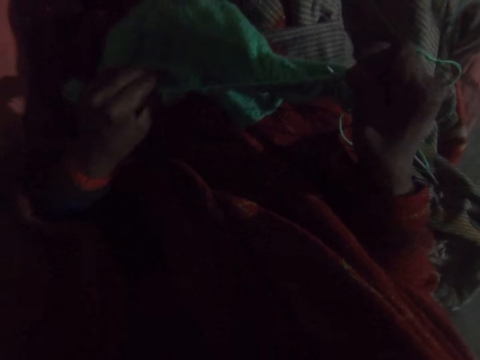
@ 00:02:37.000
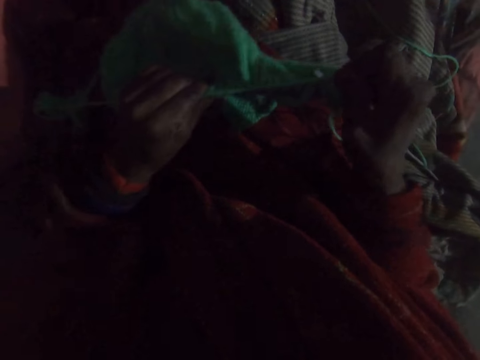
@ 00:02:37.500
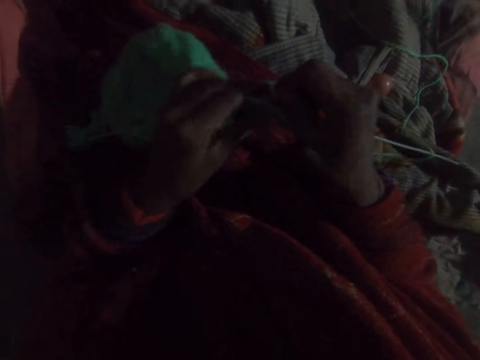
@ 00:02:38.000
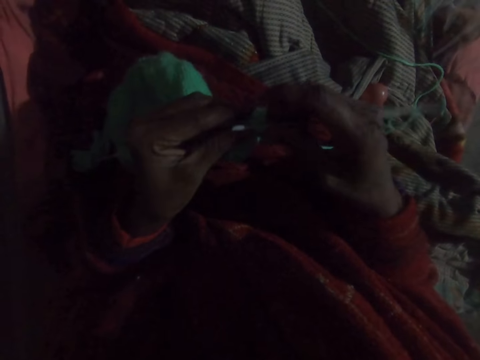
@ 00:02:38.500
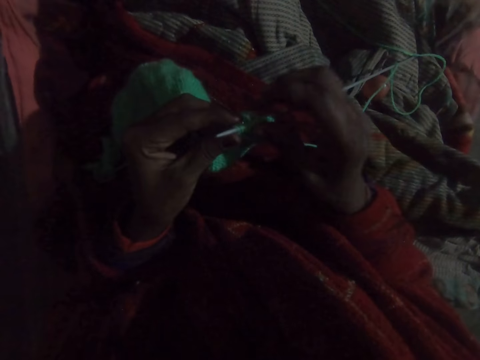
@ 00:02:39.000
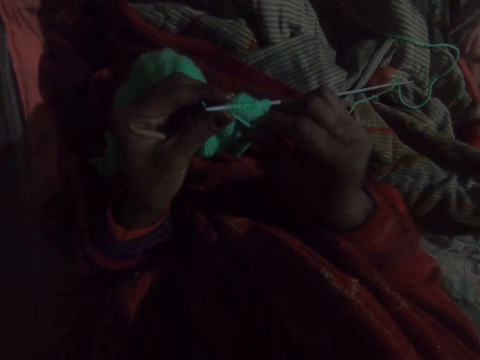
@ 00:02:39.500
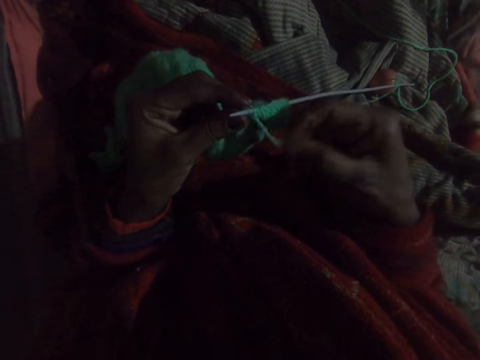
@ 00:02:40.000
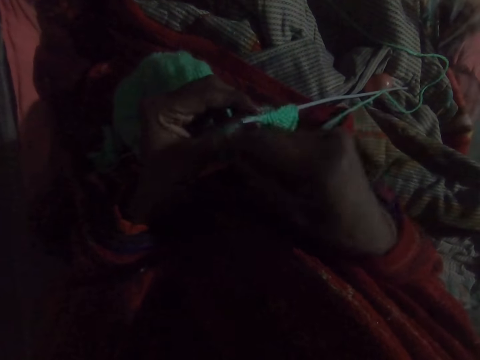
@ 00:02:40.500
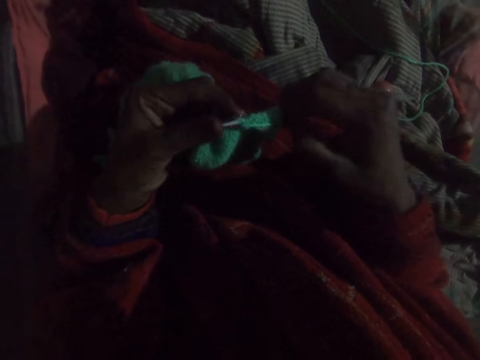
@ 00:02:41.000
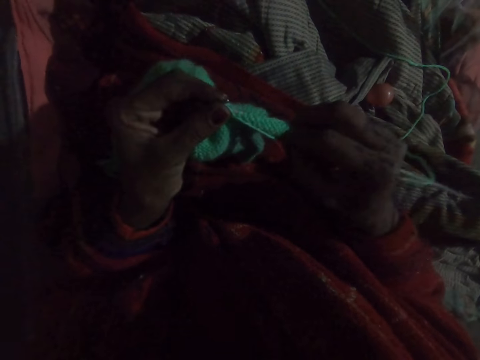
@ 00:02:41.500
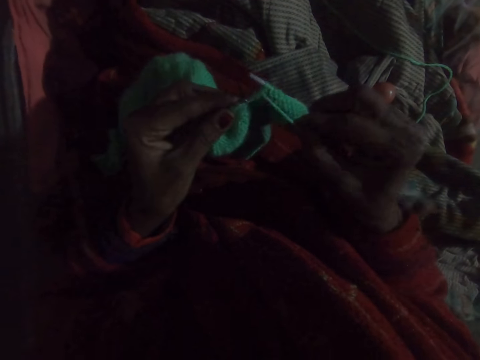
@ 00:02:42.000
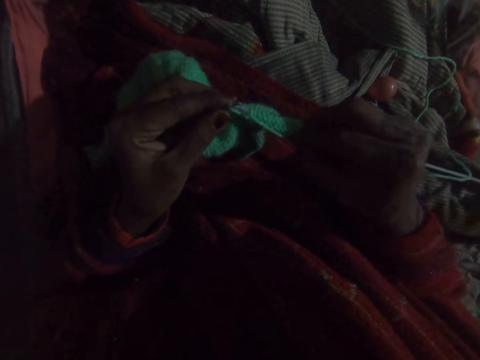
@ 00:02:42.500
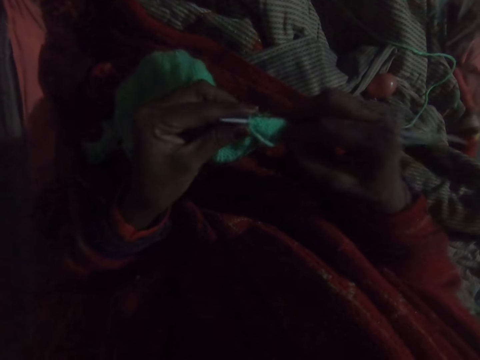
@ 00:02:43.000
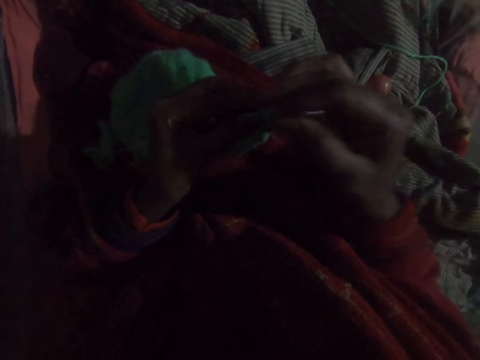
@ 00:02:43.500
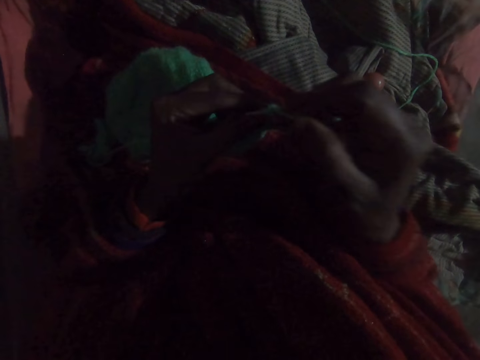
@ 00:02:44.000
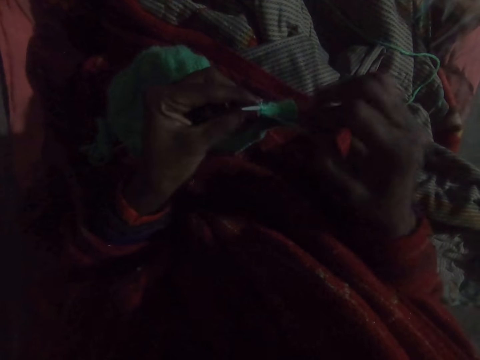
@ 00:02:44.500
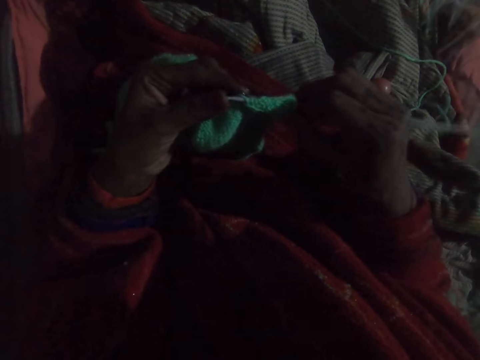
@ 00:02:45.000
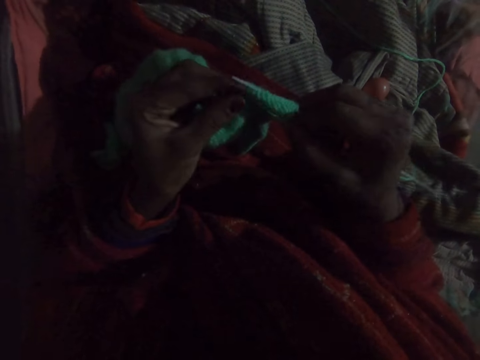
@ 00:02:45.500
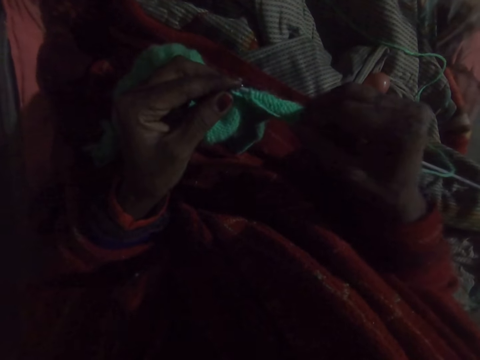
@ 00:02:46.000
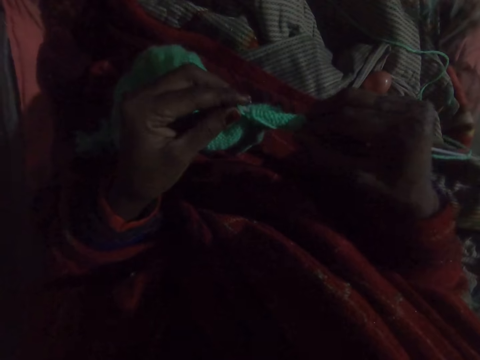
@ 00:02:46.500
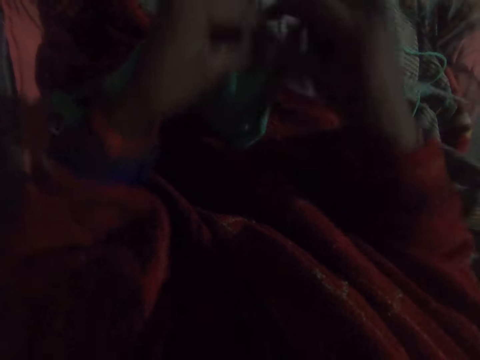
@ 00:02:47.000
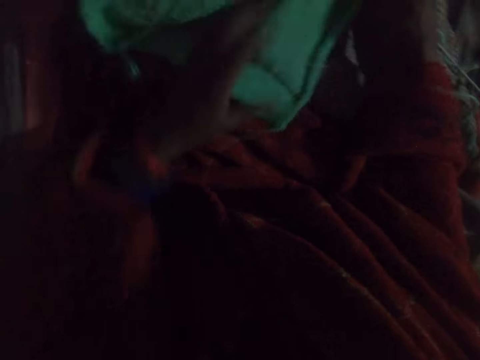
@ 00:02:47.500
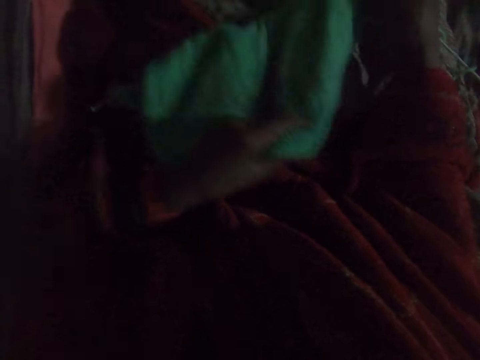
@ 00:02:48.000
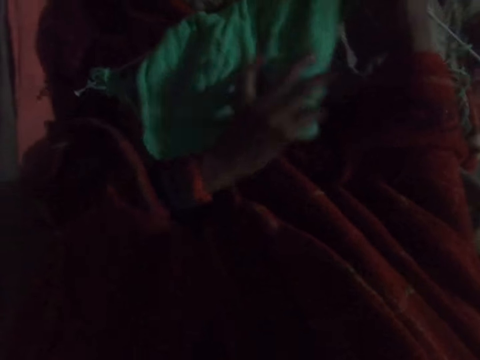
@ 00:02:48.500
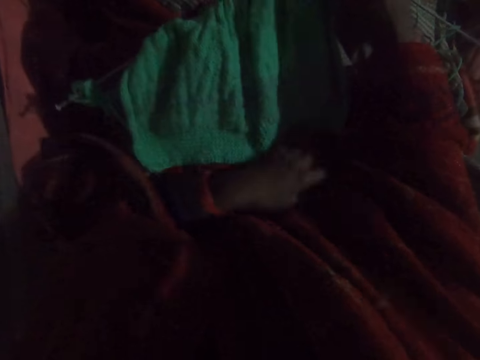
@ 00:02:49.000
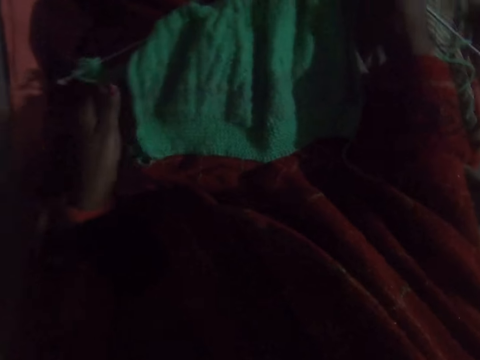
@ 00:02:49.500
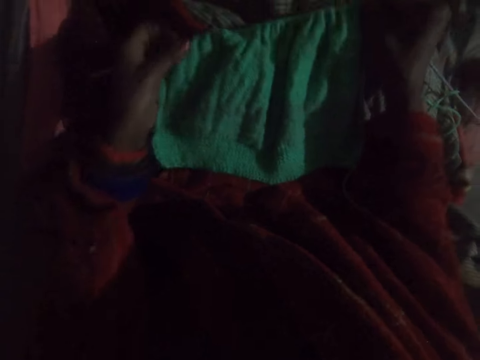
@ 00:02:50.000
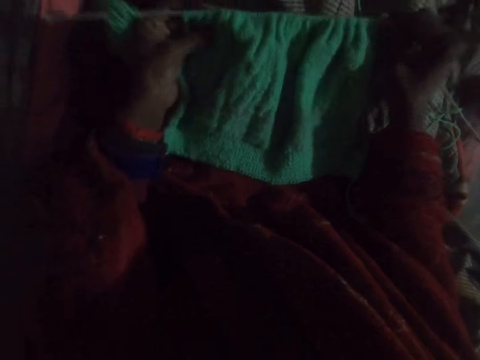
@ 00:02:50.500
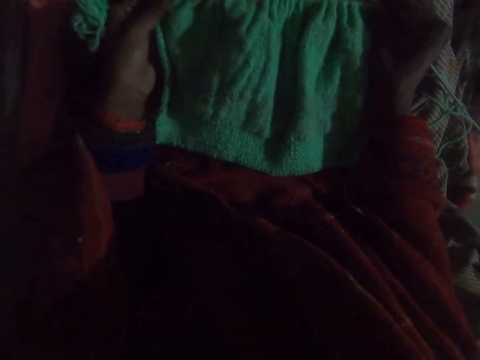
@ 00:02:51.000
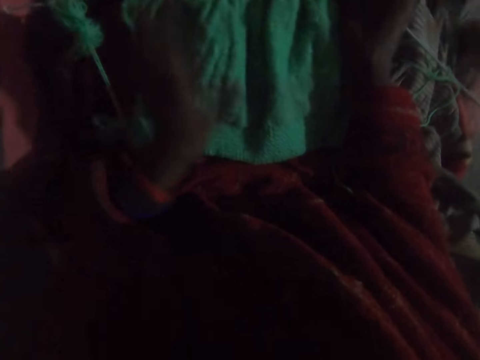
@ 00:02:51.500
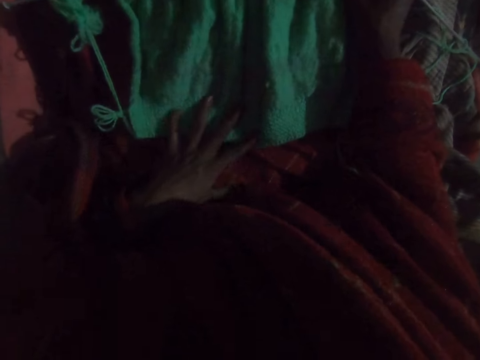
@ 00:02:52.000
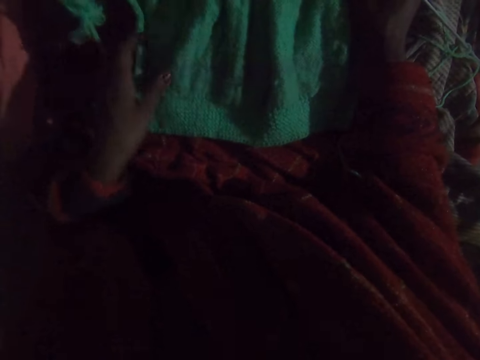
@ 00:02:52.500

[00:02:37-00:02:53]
The camera wearer knits the wool with the knitting needles. She places the knitted wool on her thighs. She pulls on the knitted wool with her hand. She lifts up a part of the knitted wool. She lowers the part of the knitted wool. She holds the knitted wool with both her hands. She stares at the knitted wool. She places her left hand on the knitted wool.

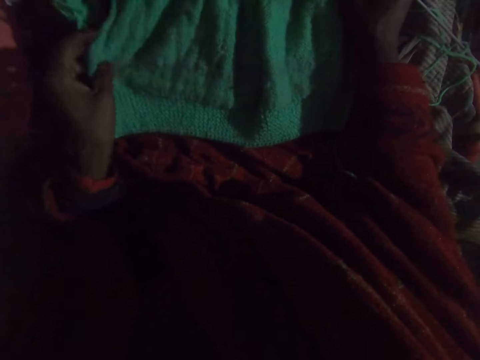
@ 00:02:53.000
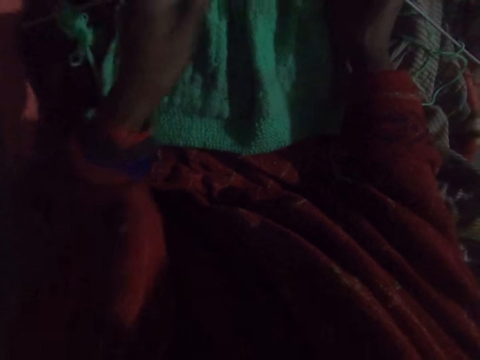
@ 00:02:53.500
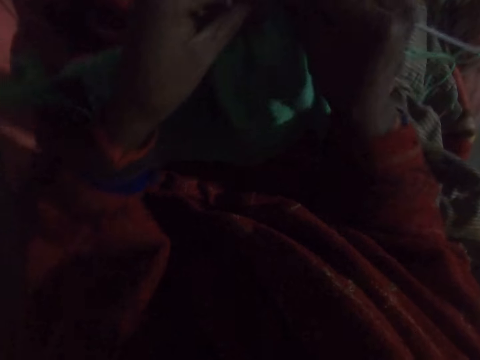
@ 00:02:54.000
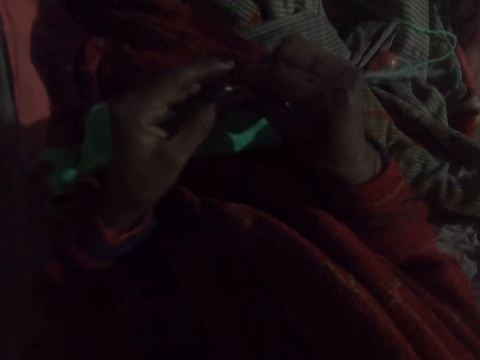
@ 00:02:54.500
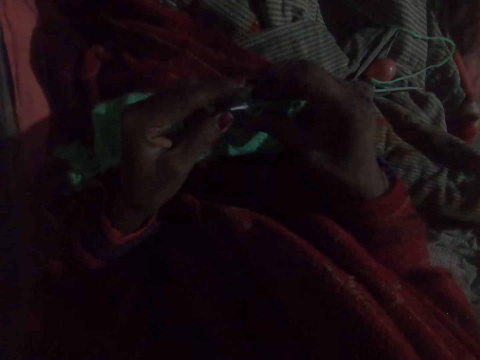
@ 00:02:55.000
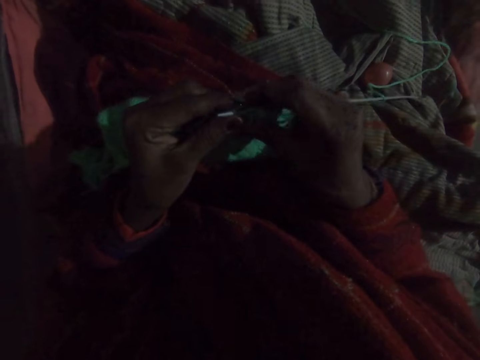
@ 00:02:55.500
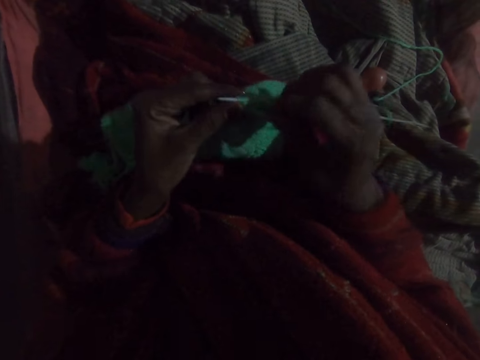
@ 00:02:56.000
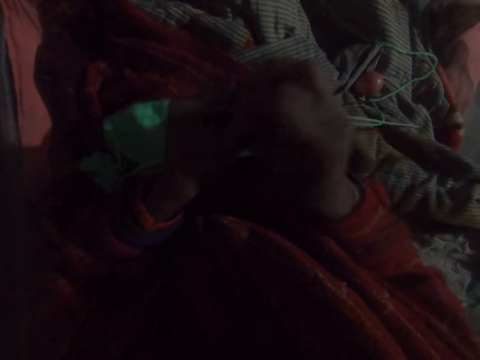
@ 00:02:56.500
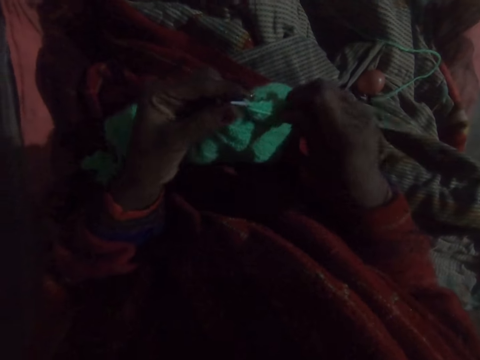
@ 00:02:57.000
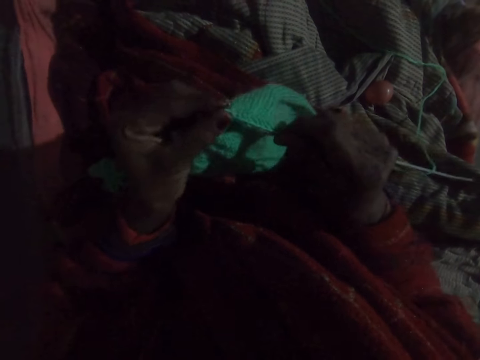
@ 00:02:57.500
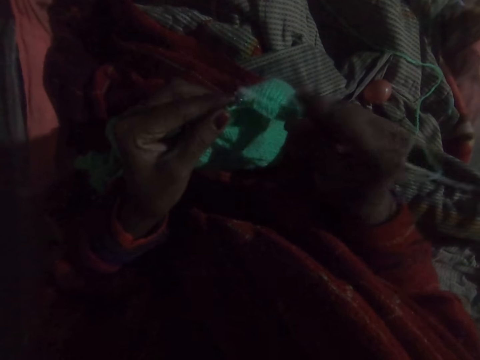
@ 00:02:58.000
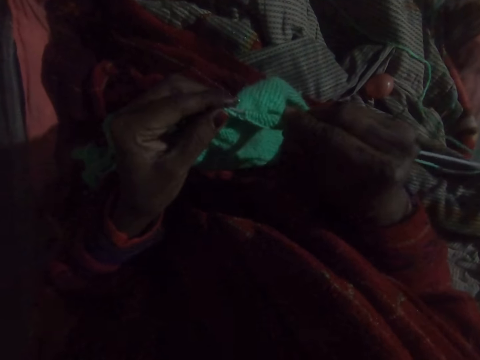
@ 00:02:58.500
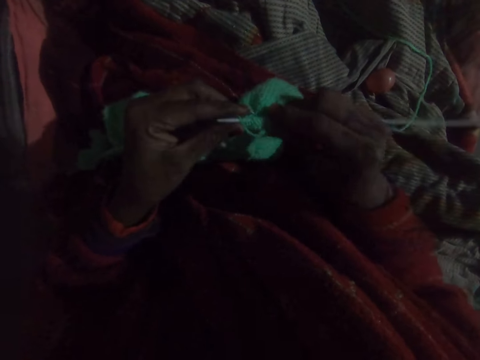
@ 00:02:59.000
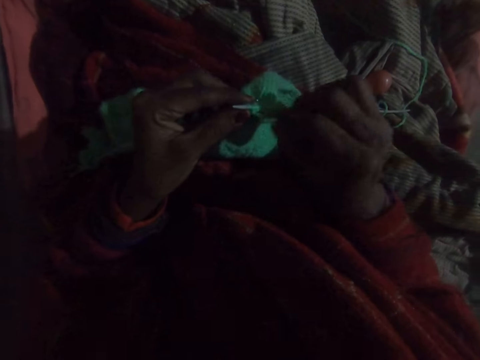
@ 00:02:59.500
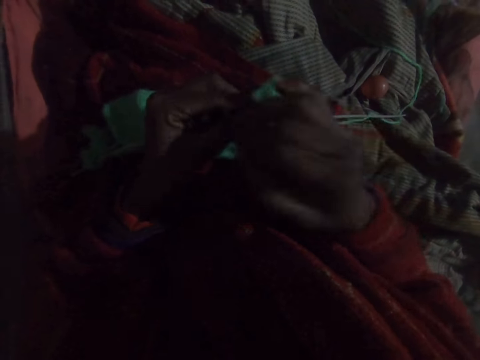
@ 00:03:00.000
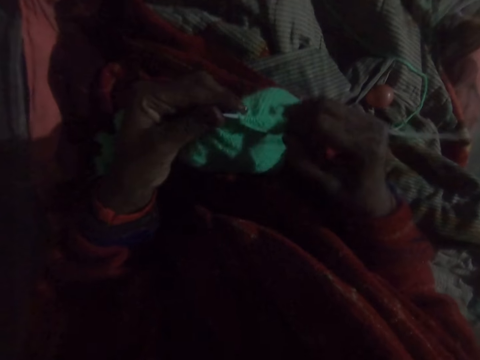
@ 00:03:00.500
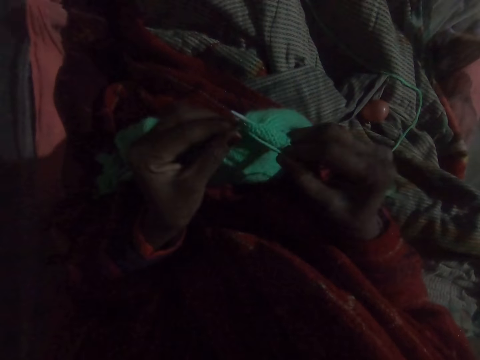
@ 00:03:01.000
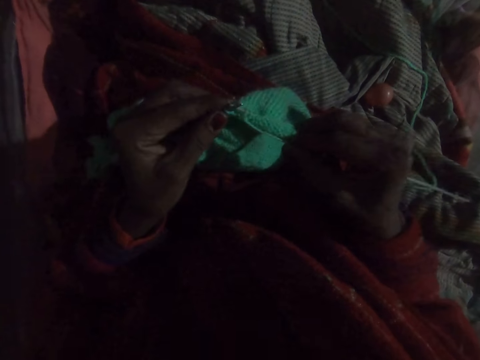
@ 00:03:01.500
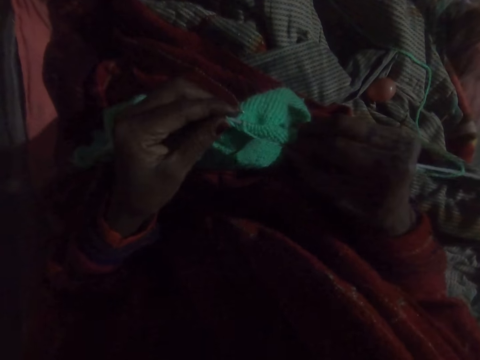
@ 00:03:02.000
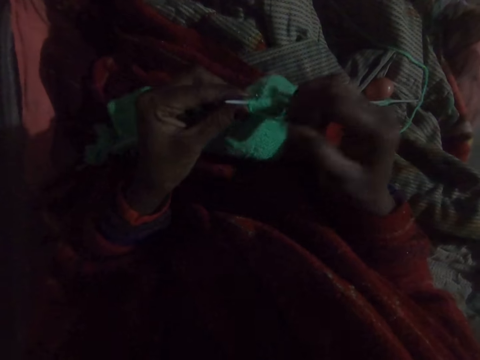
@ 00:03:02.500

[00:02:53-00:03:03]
The camera wearer pulls on the knitted wool with her hand. She lifts the knitted wool towards her. She knits the wool with the knitting needles. She talks to a man. She knits the wool with the knitting needles.
